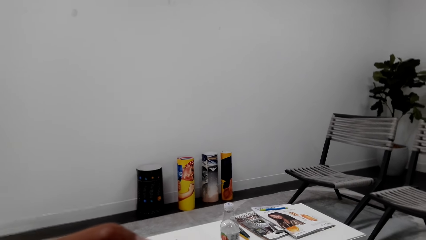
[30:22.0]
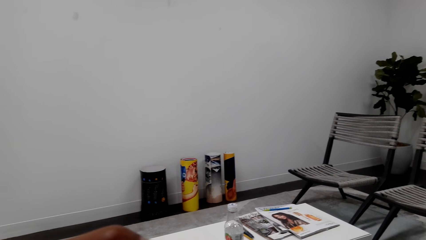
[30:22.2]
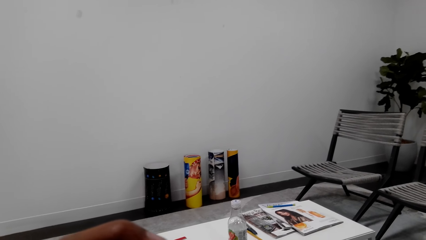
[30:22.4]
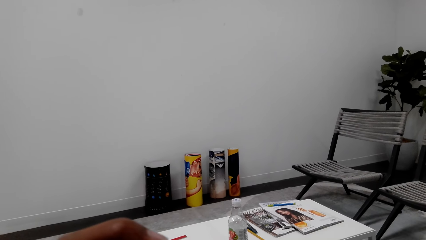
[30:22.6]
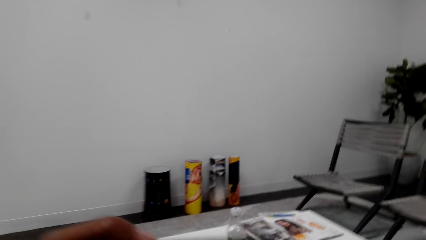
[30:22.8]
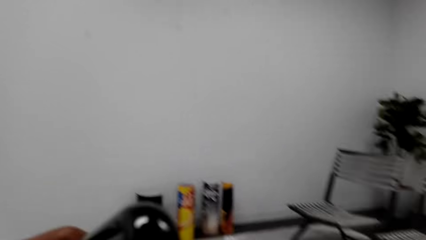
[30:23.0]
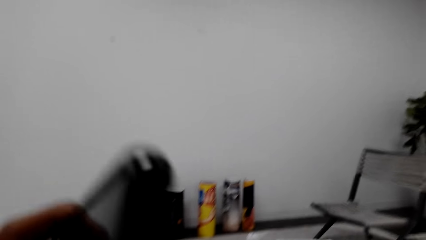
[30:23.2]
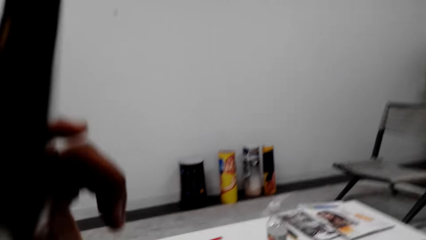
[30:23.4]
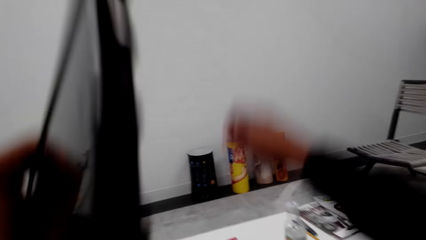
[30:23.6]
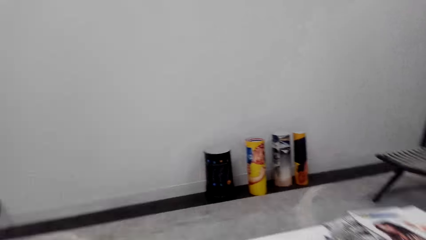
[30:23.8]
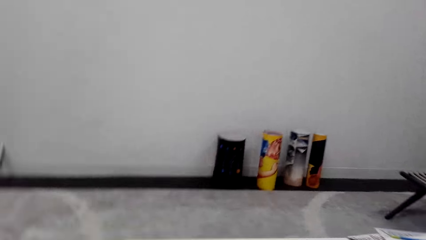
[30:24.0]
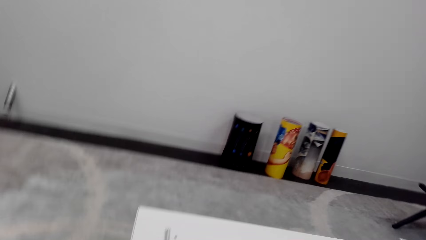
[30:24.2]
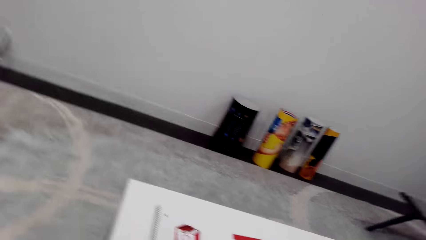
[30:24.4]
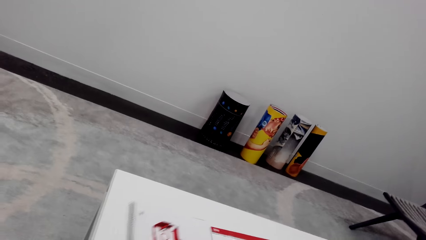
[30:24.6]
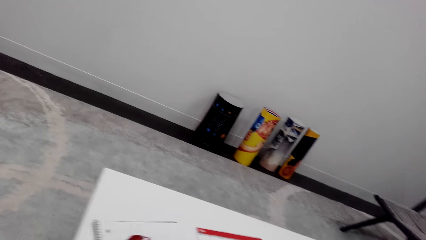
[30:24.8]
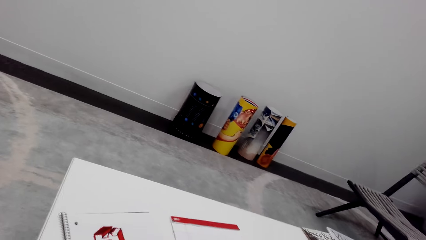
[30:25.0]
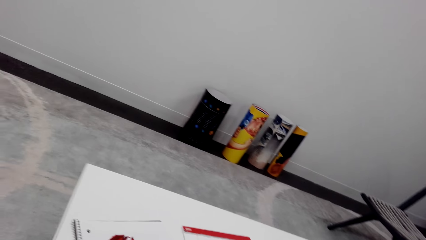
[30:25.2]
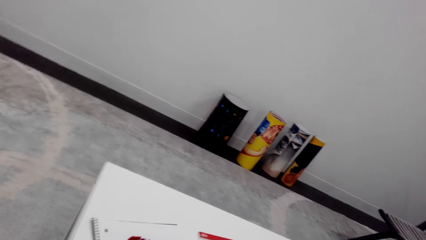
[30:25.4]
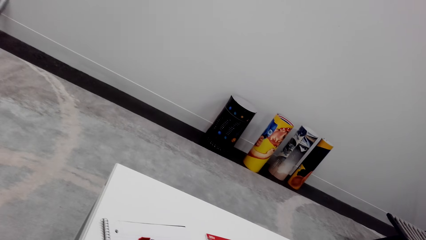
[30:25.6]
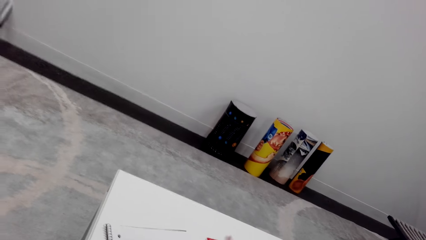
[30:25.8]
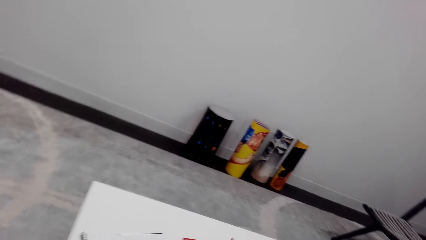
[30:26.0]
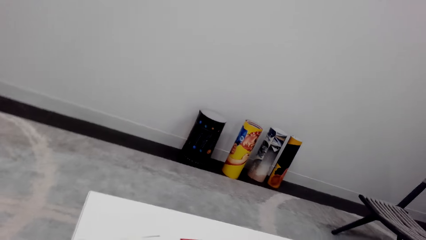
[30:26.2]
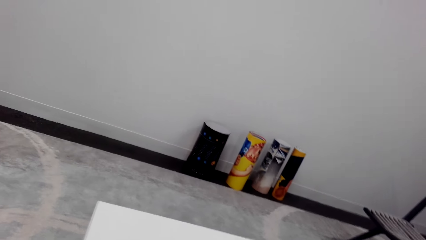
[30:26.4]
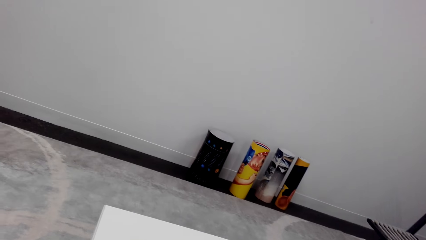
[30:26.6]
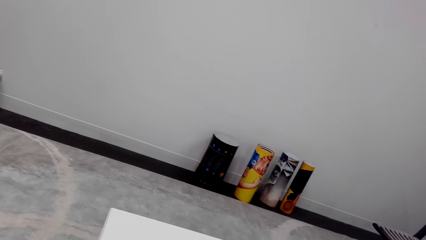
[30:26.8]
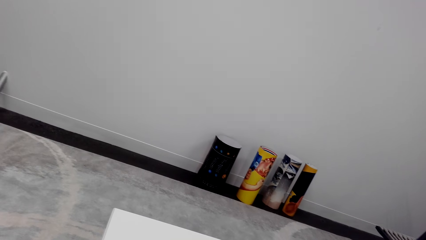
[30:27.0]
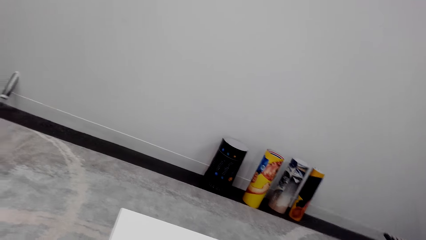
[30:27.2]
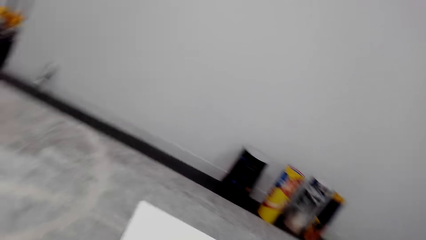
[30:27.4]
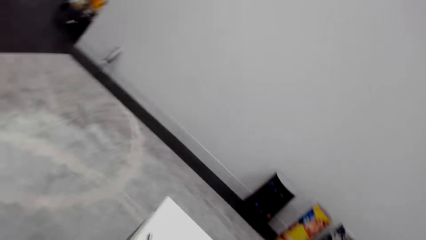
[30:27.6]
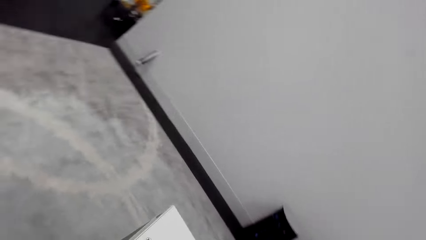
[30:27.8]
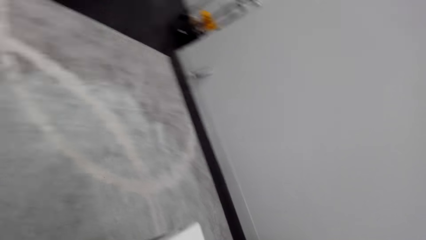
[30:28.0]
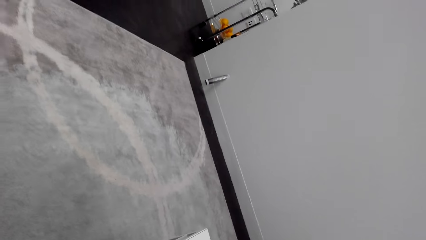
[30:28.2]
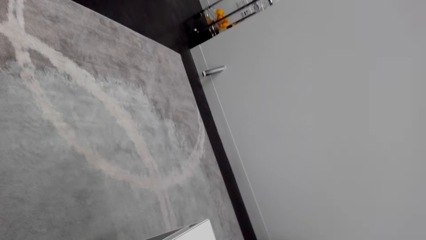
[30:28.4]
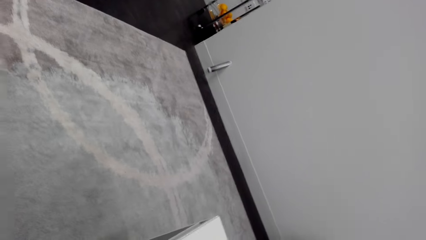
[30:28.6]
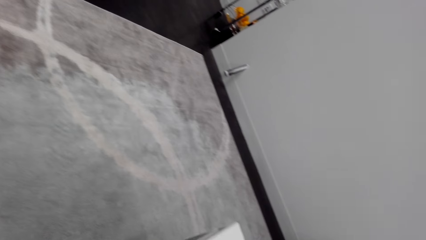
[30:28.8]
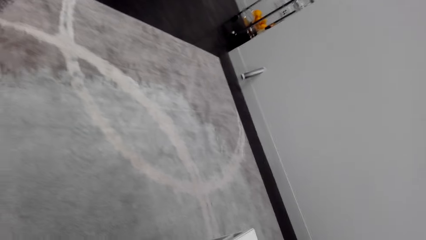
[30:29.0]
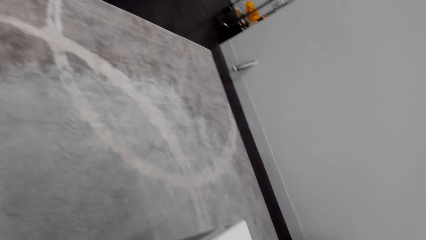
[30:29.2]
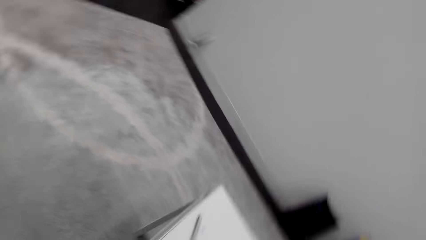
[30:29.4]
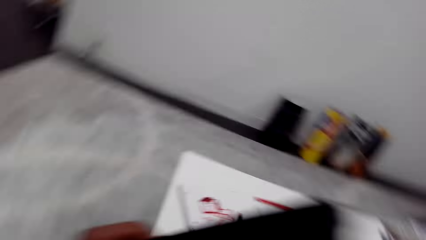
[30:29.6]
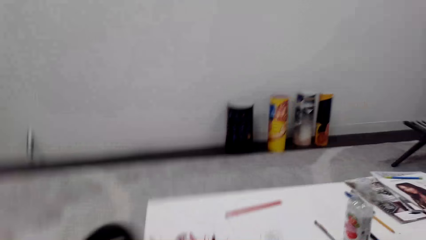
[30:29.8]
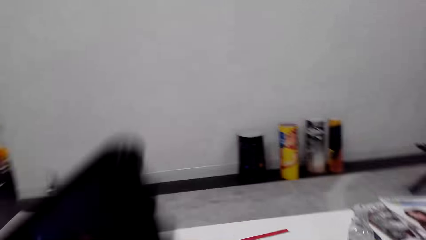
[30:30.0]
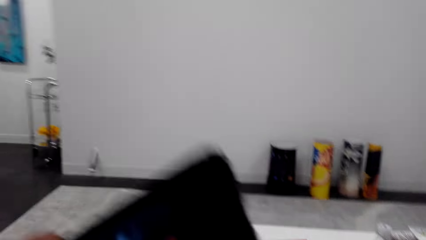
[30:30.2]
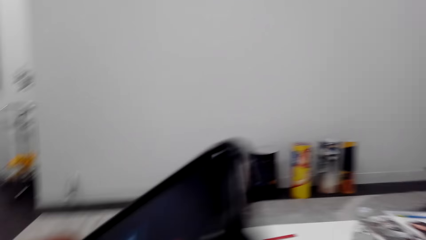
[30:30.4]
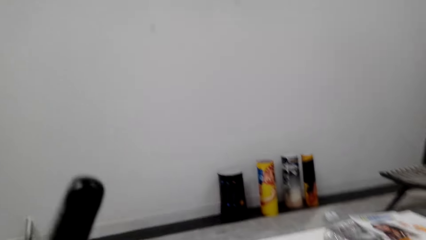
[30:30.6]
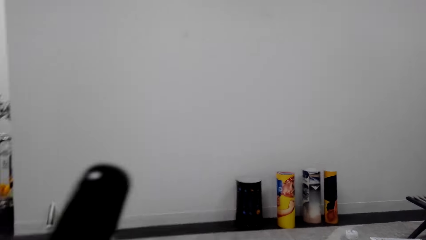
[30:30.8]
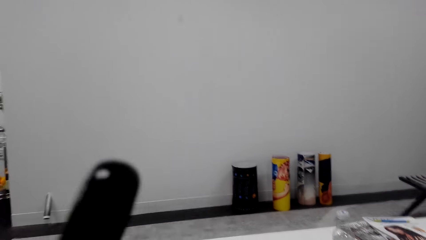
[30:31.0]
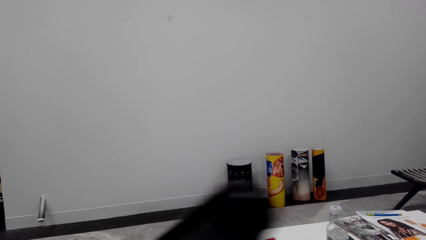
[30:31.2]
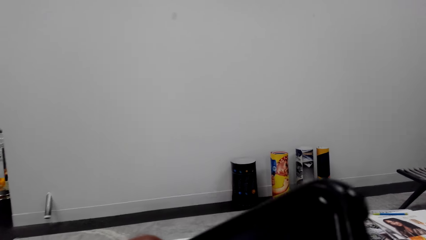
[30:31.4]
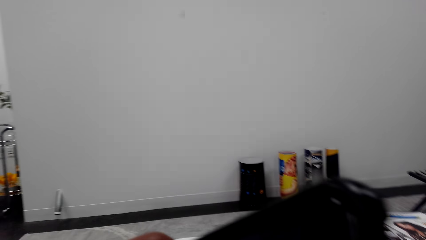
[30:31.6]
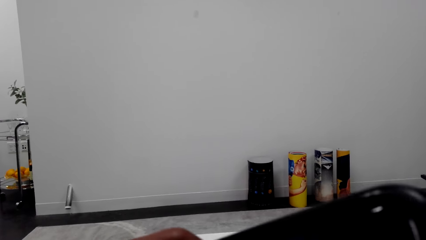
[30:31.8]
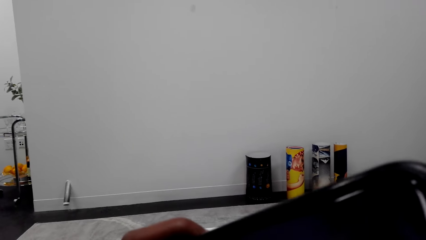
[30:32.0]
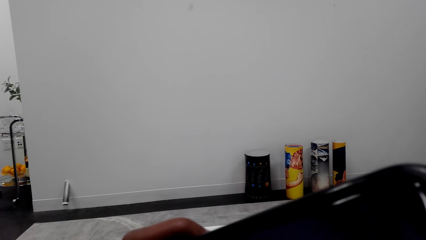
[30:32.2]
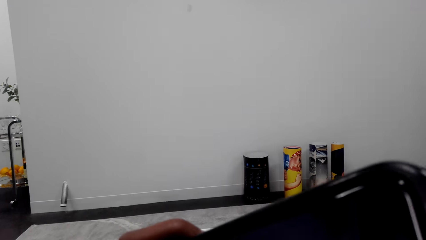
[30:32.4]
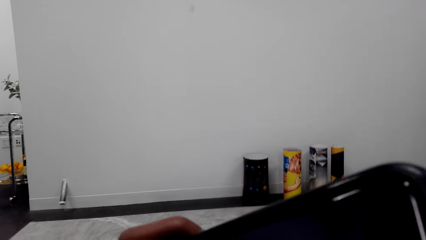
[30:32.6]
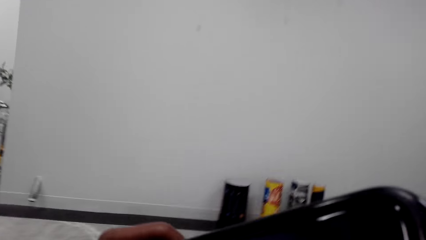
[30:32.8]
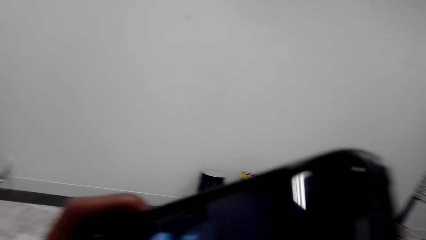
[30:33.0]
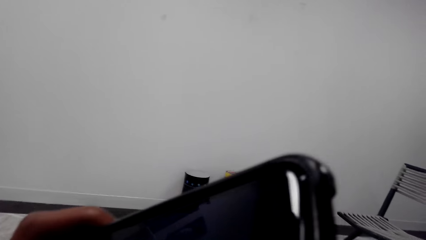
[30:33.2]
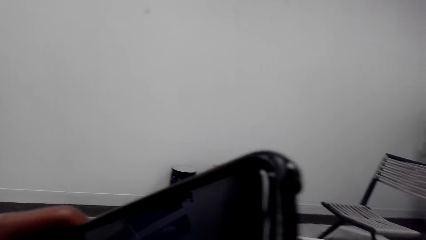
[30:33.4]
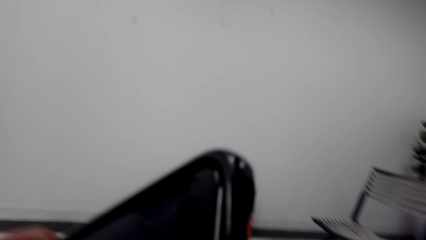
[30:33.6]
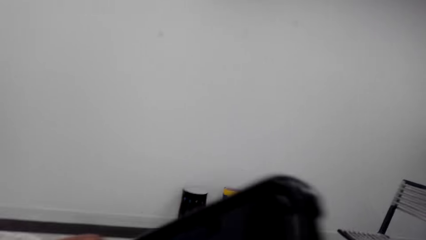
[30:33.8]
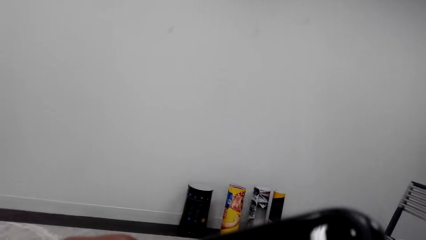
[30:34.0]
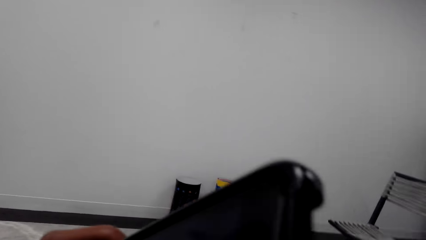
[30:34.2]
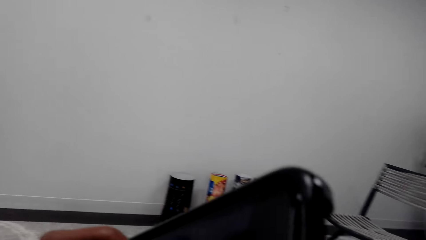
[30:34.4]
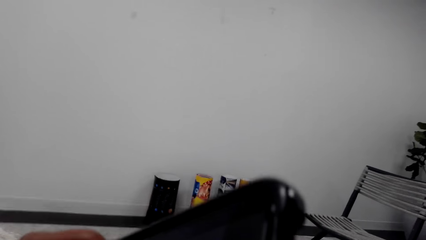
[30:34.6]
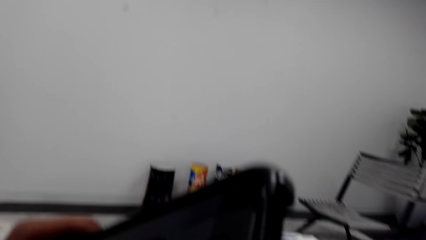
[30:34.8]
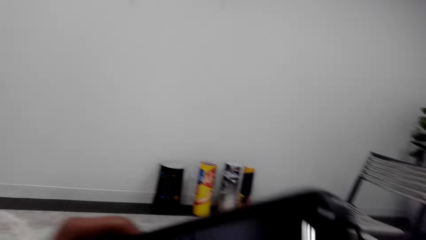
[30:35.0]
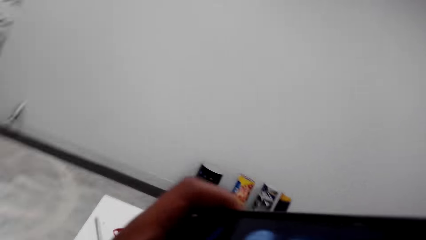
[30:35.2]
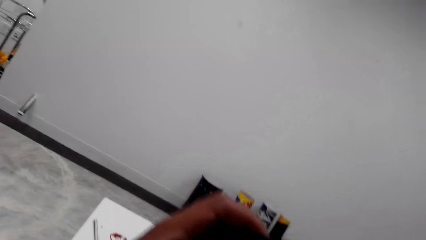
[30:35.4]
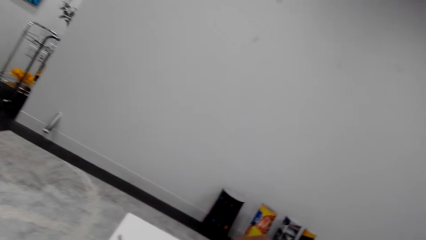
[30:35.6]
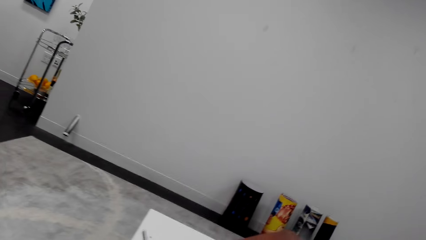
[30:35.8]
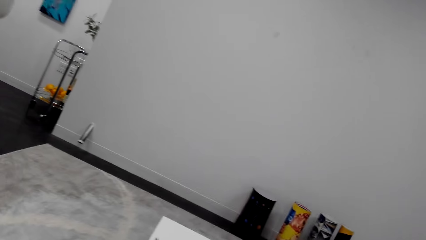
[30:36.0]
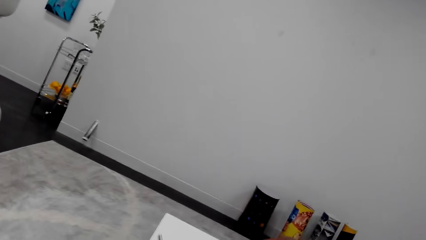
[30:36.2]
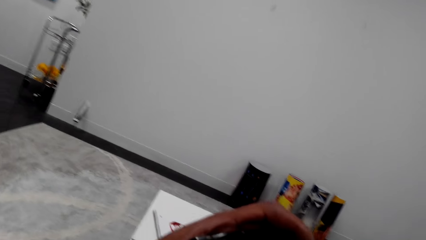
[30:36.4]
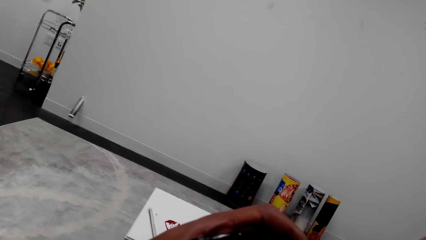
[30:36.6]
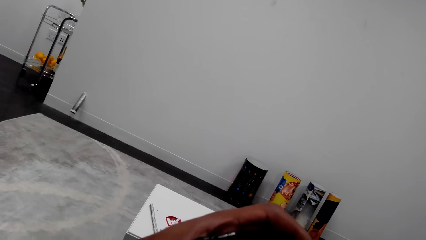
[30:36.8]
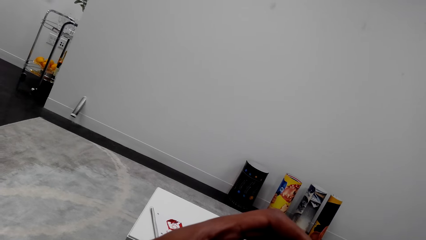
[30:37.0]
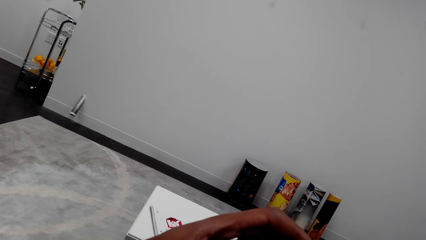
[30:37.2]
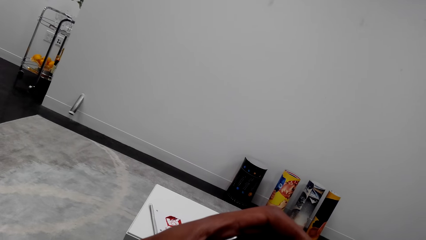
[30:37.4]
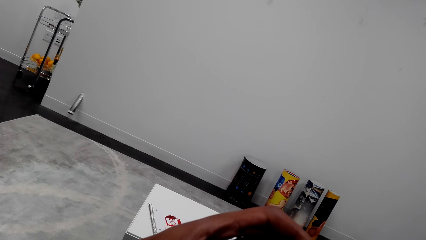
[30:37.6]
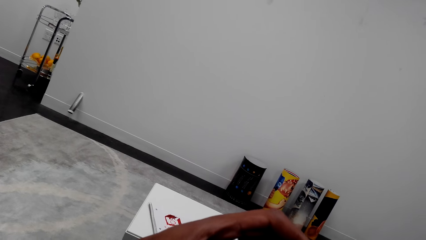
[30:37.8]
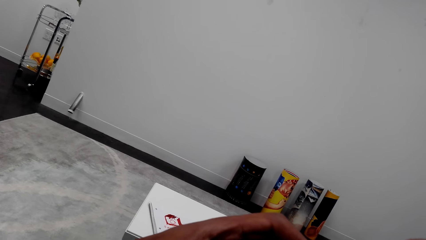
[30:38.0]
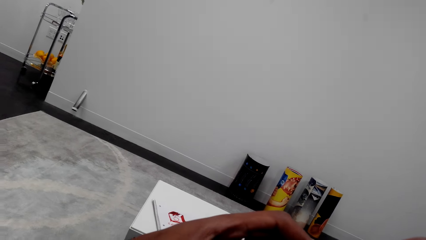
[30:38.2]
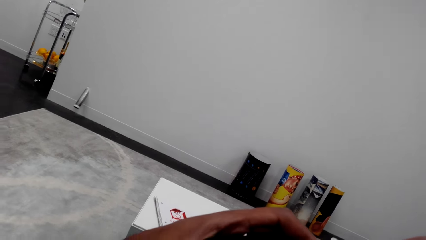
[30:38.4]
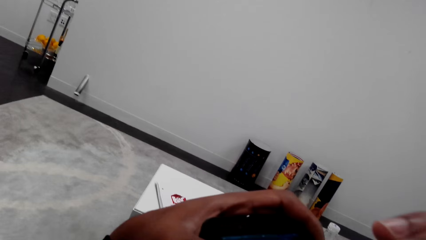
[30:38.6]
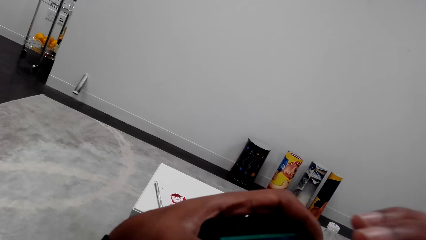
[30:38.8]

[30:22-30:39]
The camera wearer lifts the phone. He lifts the right hand. He pulls back both hands. He looks around. He looks at the book. He looks around. He lifts the phone. He holds his phone with his left hand. He moves the phone. He looks at the phone. He looks around.
